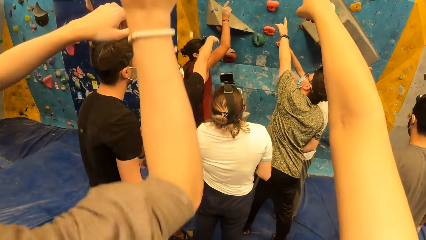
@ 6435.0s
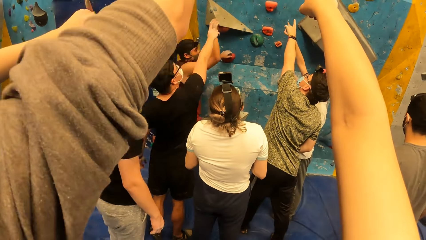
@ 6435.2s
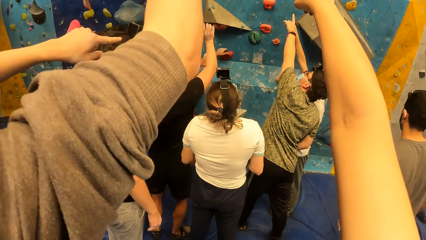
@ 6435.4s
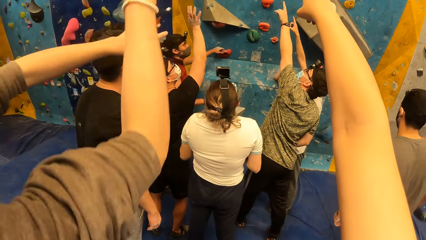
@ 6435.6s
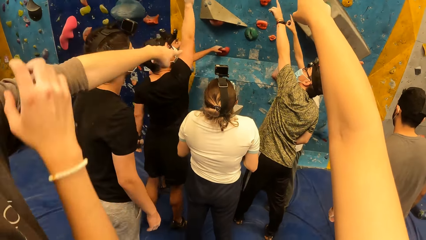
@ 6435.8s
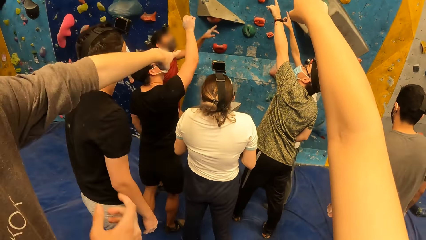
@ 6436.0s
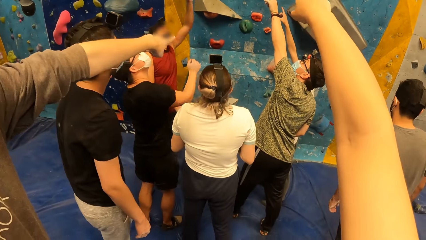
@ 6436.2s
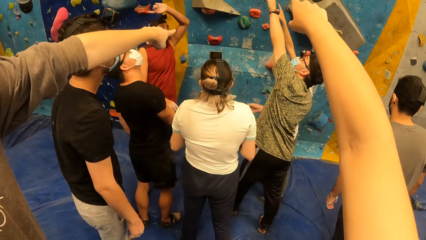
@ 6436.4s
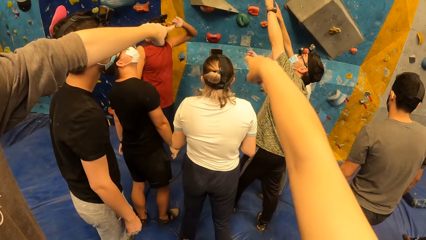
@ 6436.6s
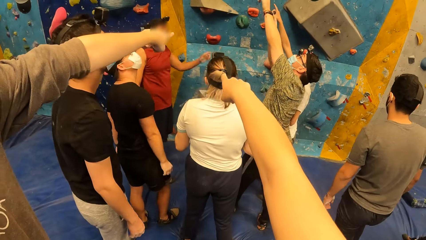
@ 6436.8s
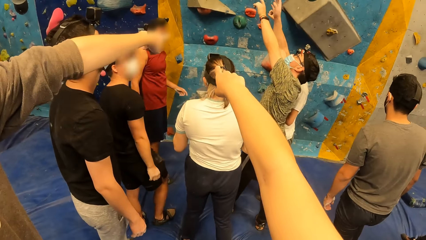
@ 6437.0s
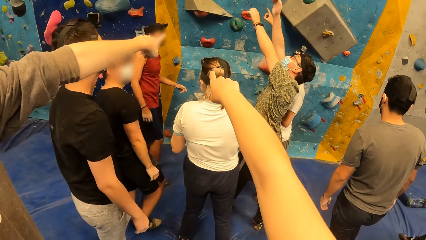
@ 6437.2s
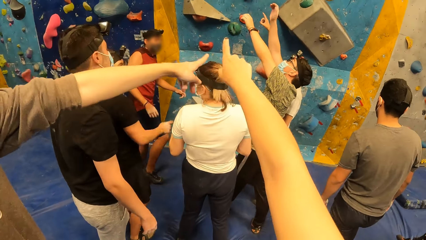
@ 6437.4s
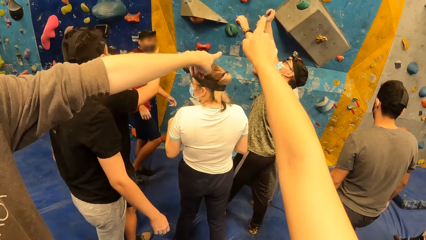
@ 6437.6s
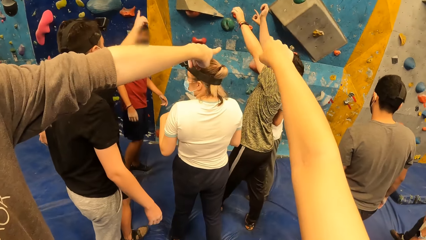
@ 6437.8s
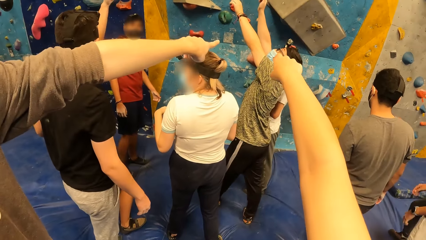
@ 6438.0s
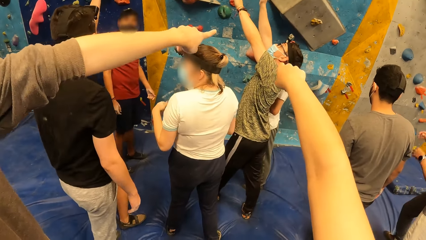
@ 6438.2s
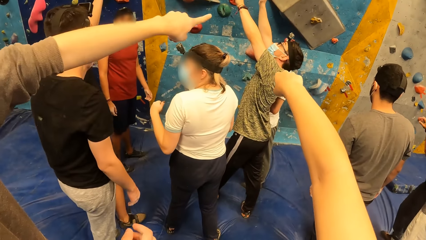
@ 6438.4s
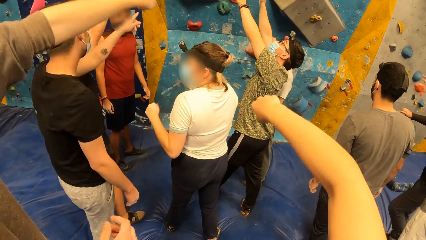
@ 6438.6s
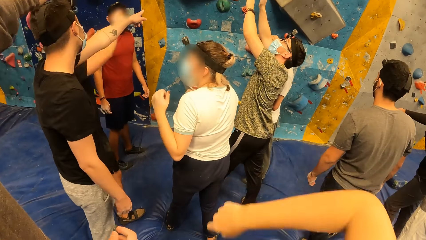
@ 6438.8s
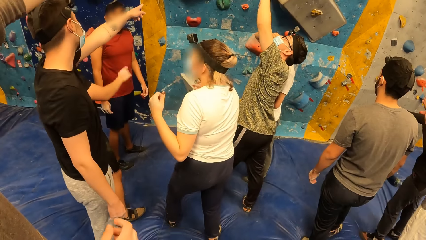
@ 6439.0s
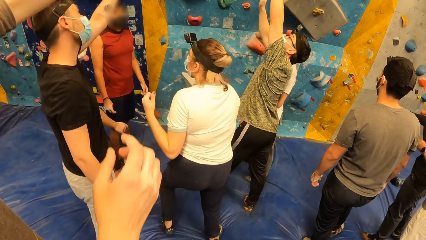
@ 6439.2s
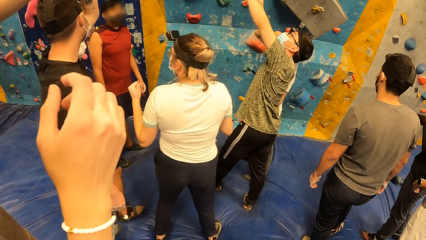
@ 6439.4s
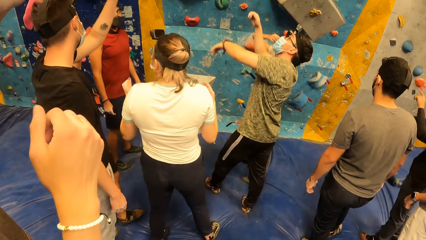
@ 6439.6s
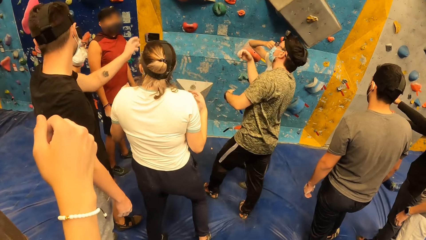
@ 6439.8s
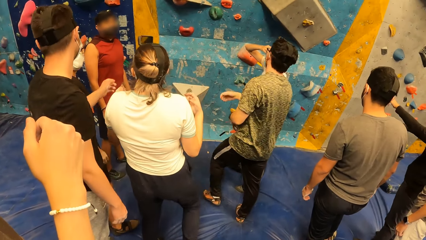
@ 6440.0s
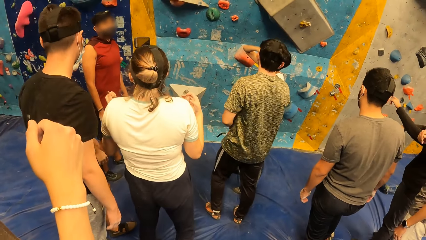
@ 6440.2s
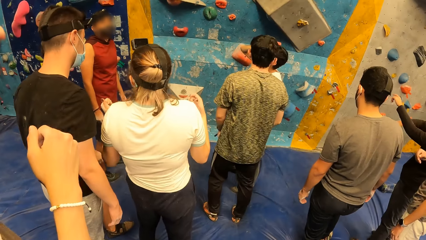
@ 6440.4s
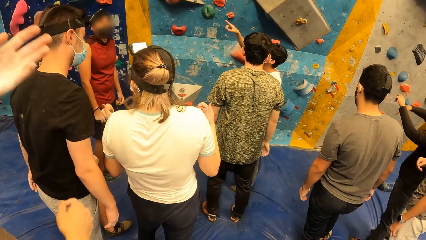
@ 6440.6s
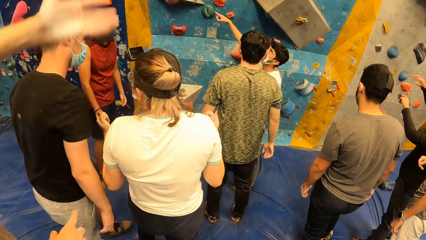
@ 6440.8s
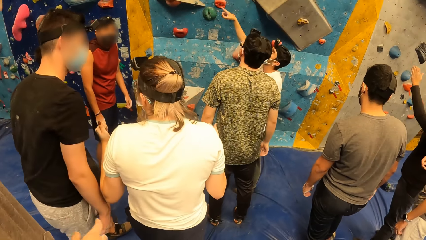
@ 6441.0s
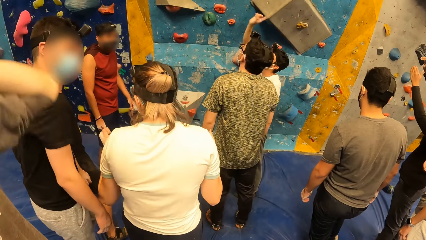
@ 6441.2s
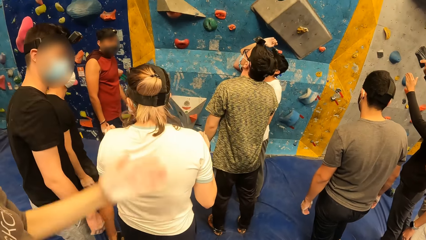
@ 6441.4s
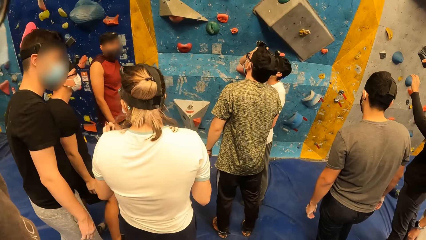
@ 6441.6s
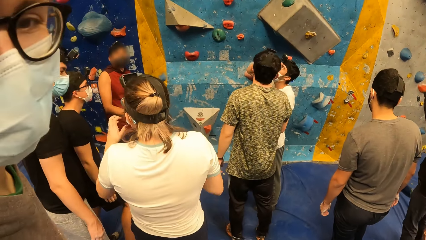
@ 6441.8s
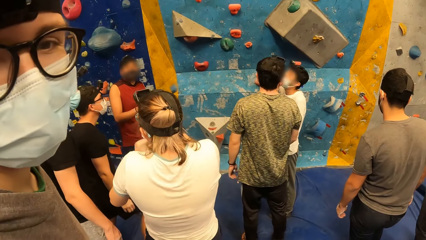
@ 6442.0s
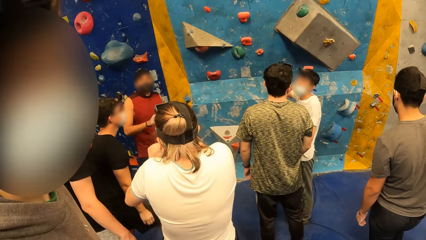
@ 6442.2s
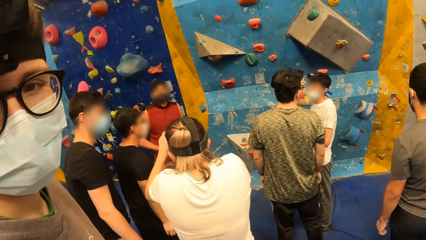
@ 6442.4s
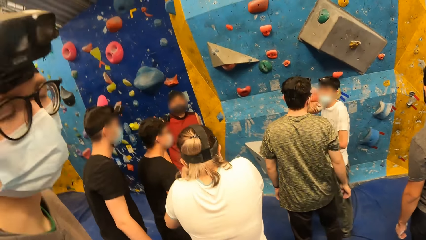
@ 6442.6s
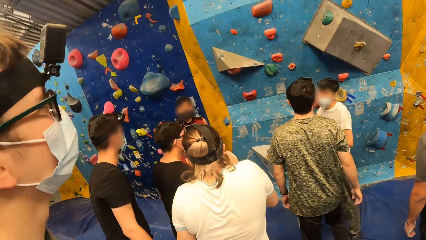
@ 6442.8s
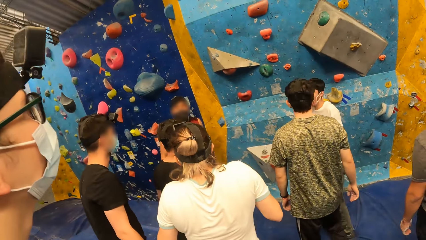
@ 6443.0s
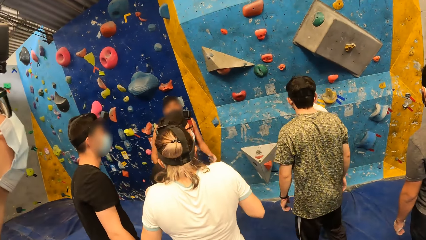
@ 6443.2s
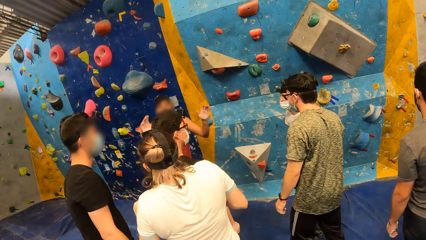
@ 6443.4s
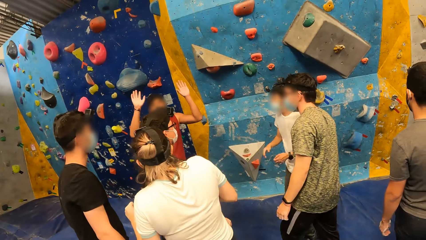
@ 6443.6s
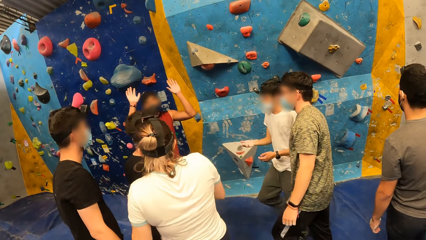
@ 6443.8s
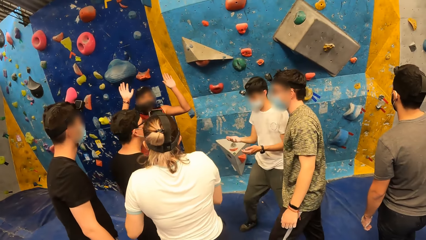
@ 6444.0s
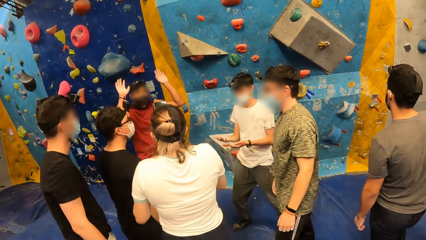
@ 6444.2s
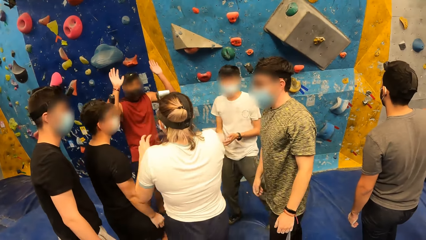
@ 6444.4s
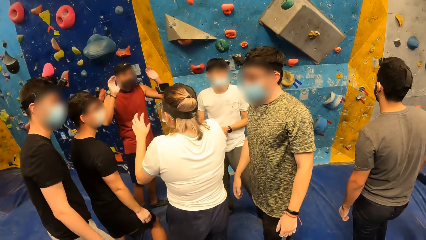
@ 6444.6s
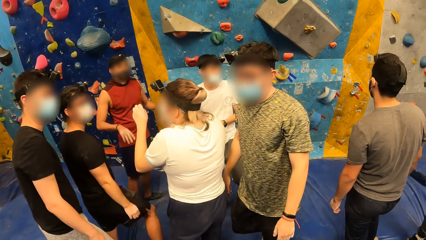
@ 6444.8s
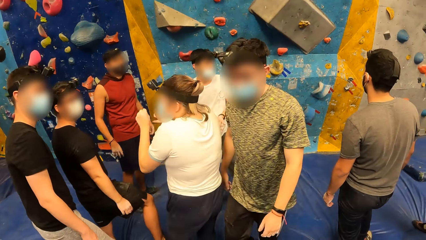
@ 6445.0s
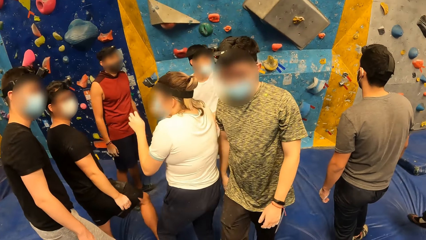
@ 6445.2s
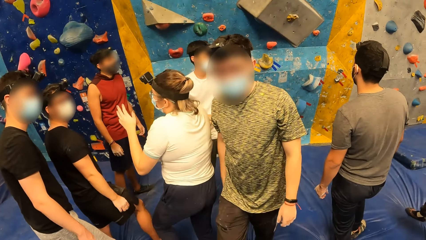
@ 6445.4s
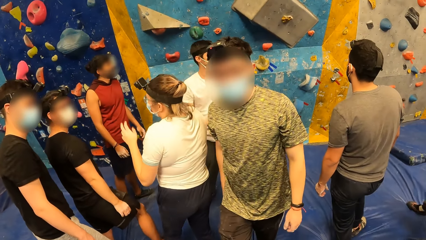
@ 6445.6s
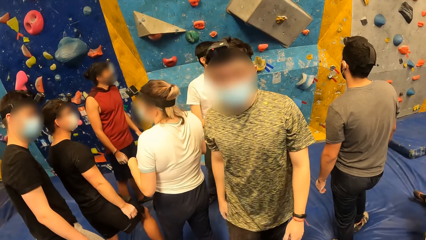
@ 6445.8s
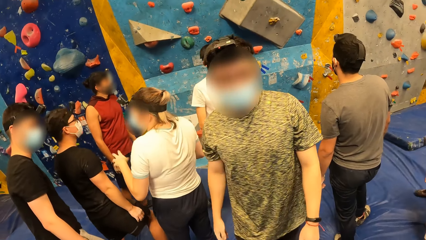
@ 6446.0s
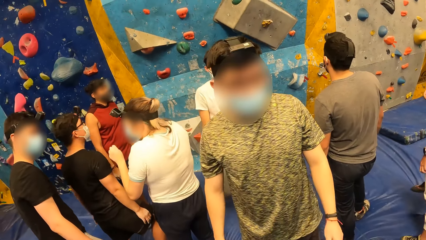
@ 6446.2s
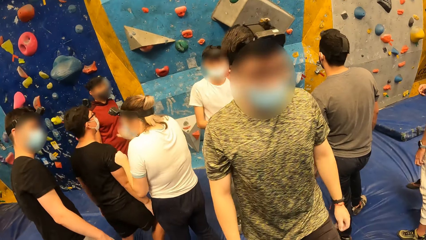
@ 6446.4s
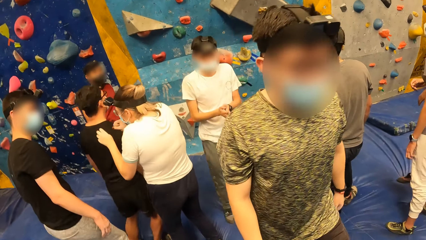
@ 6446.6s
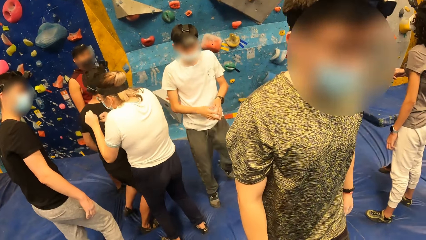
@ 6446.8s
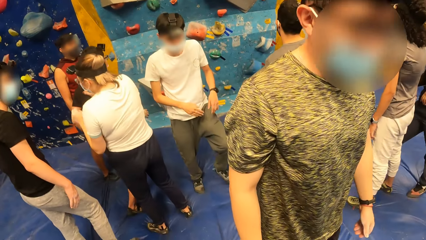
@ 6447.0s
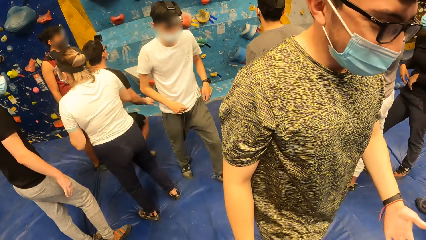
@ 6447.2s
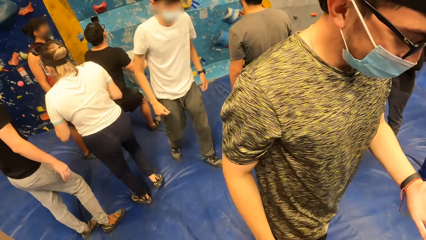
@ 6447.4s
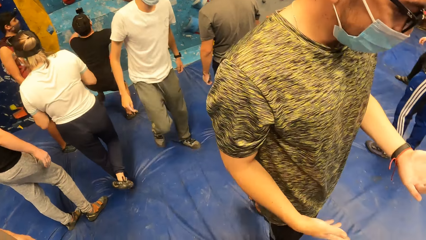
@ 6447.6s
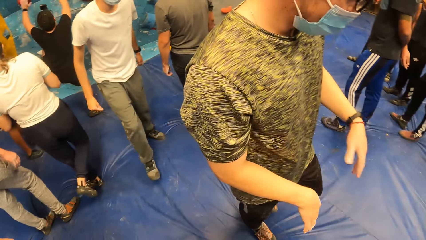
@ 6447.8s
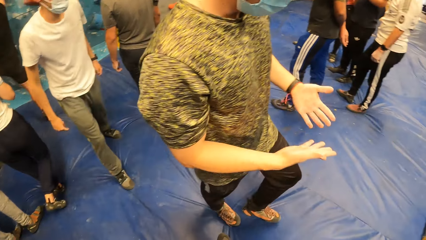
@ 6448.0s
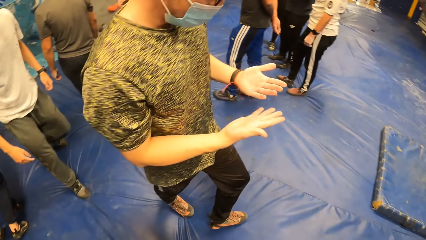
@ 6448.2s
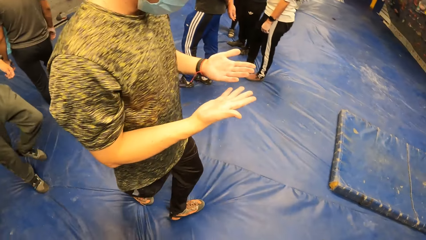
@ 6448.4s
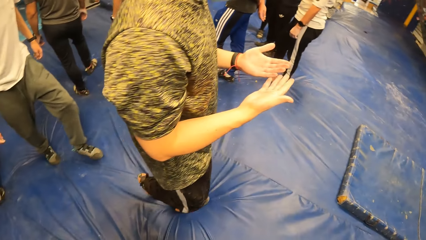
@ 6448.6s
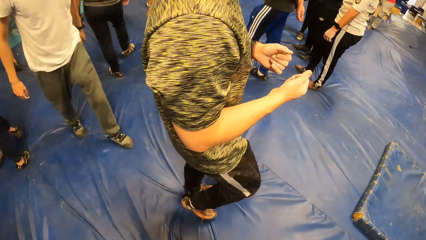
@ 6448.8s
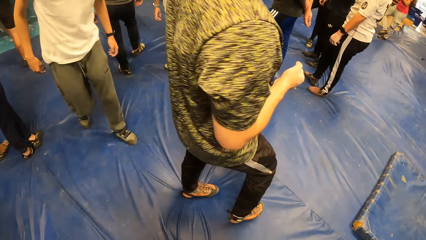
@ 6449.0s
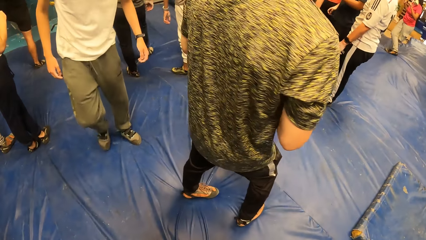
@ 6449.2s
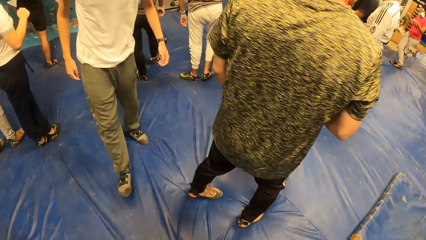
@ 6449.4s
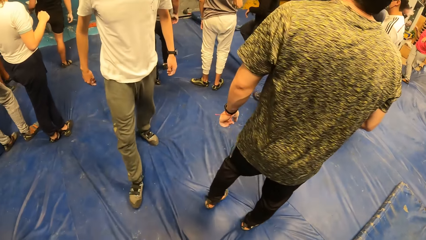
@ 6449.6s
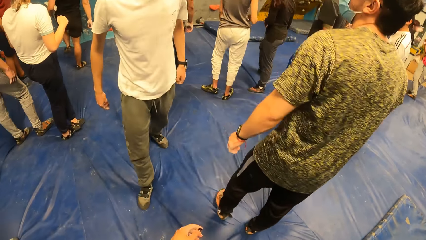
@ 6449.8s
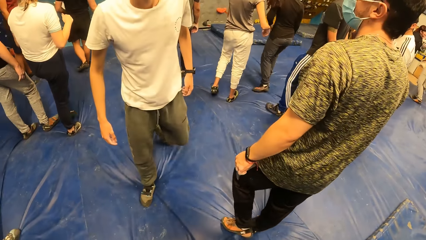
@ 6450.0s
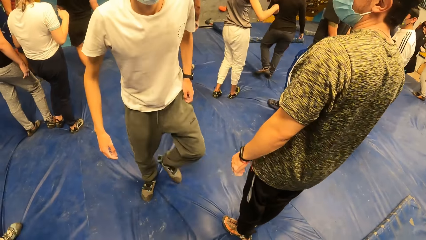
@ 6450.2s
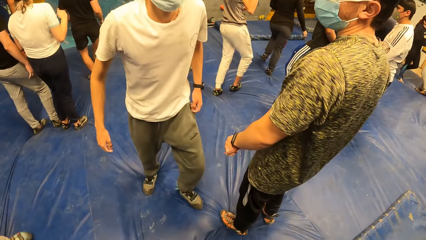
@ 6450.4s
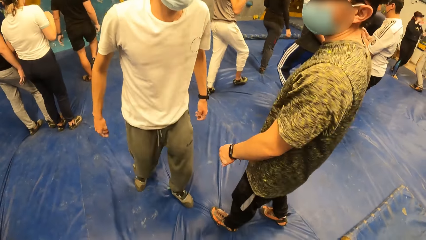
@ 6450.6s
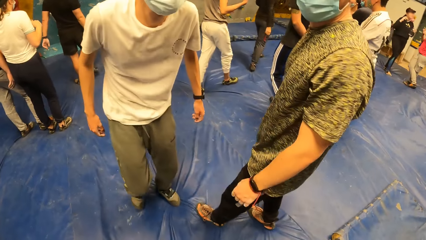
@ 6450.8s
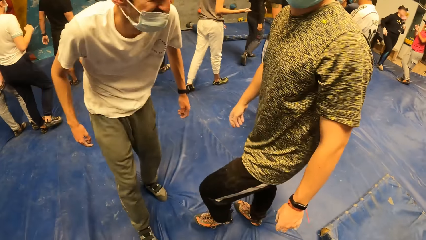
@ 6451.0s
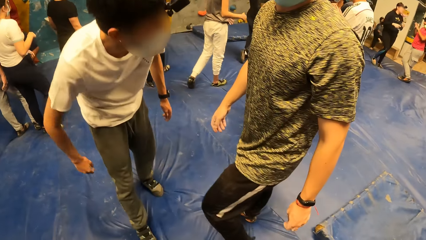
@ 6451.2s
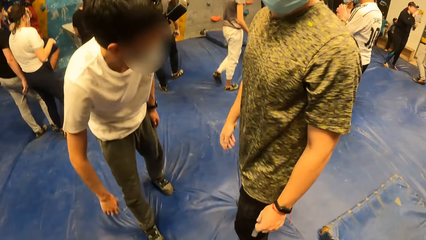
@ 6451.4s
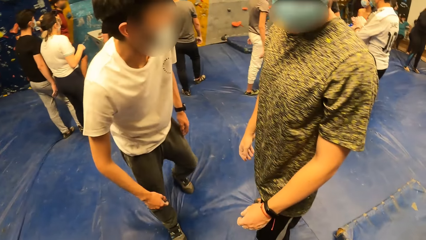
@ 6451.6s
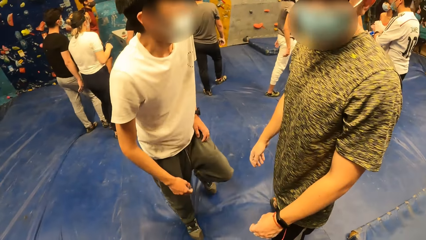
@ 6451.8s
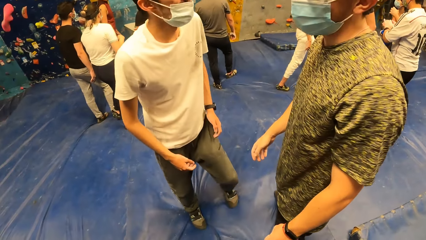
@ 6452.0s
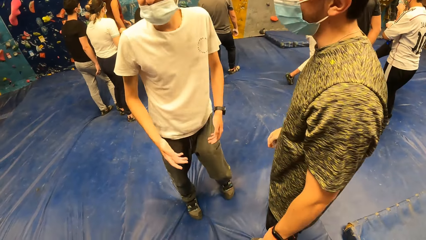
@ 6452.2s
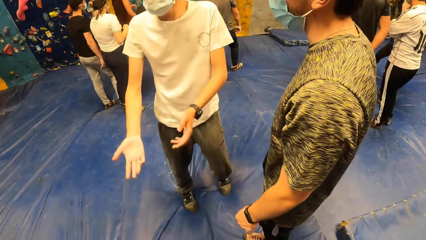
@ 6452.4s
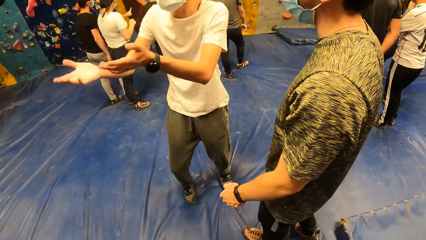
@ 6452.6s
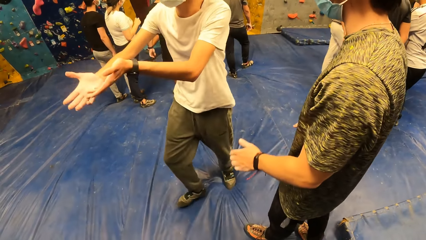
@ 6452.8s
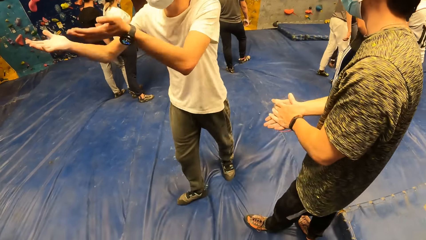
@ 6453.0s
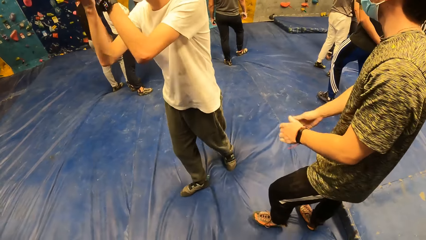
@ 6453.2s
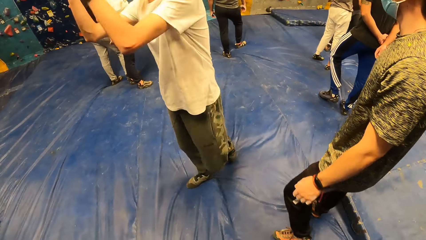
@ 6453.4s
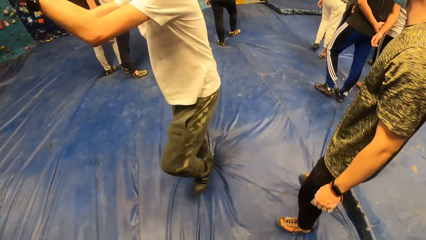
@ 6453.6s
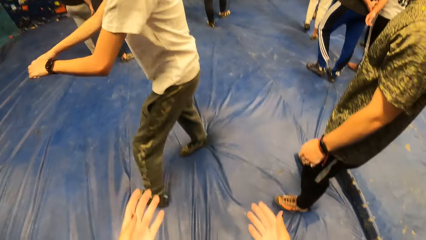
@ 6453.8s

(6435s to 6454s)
A man moves the hand. The camera wearer looks around. Another man interacts with the camera wearer. A third man looks around. The first man steps forward. The third man steps forward. The first man turns around. A fourth man interacts with a fifth man. The third man turns around. The first man moves the hands.
